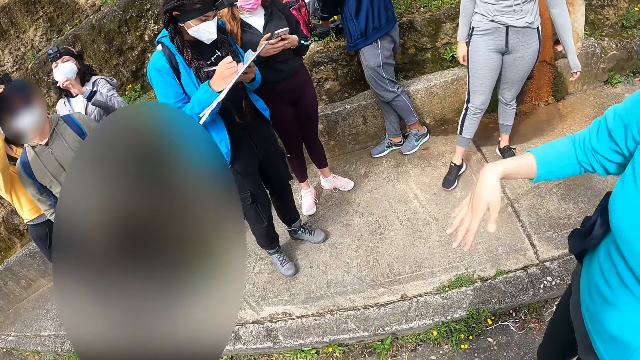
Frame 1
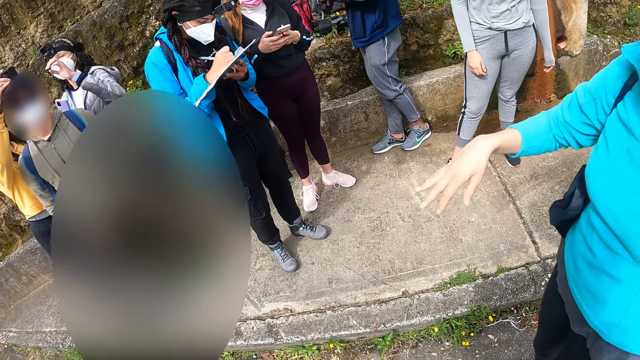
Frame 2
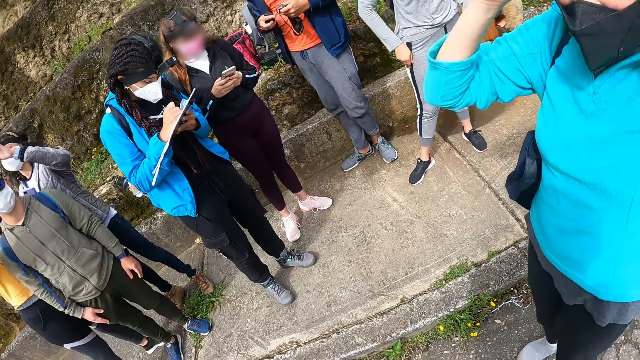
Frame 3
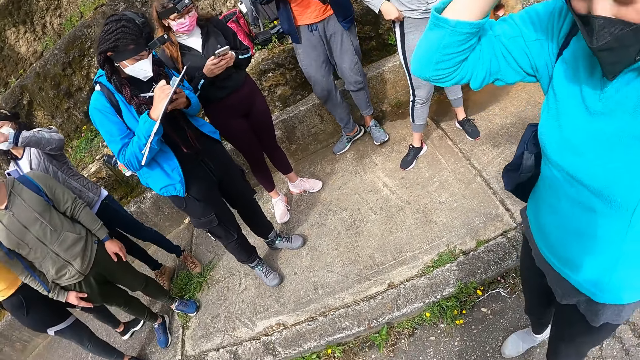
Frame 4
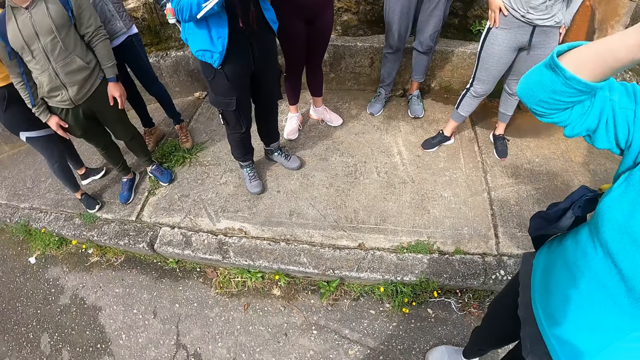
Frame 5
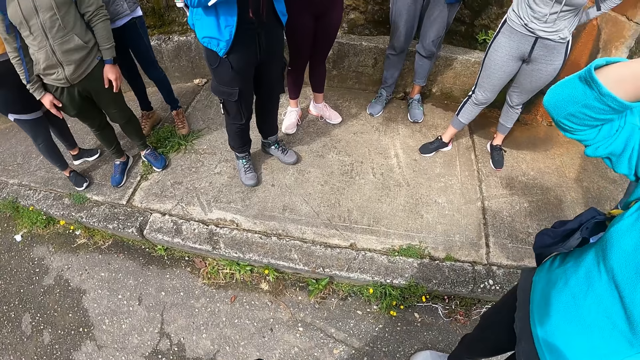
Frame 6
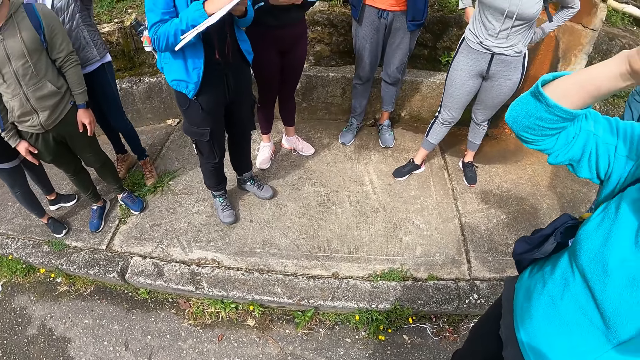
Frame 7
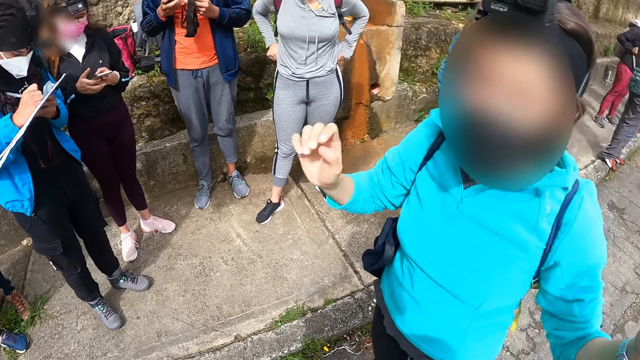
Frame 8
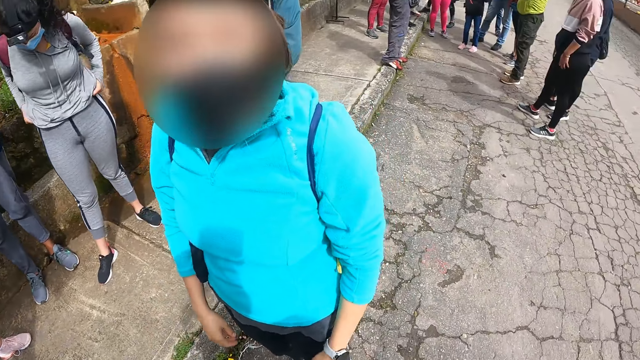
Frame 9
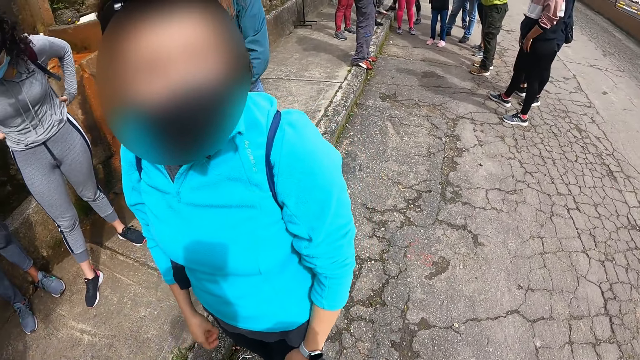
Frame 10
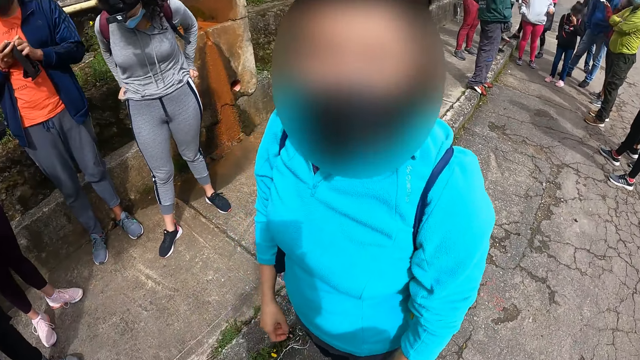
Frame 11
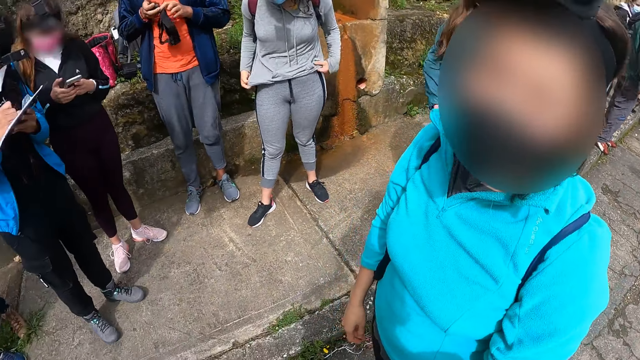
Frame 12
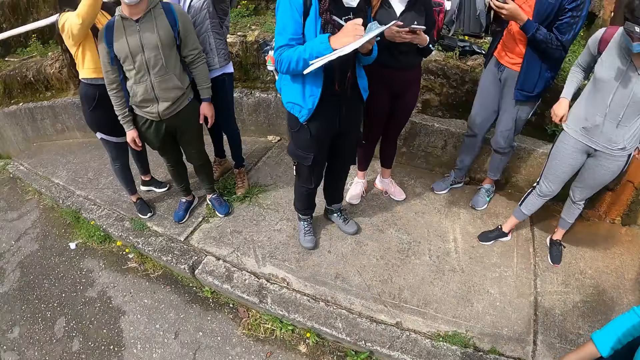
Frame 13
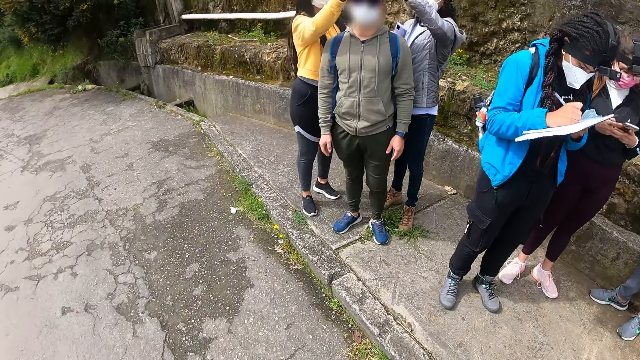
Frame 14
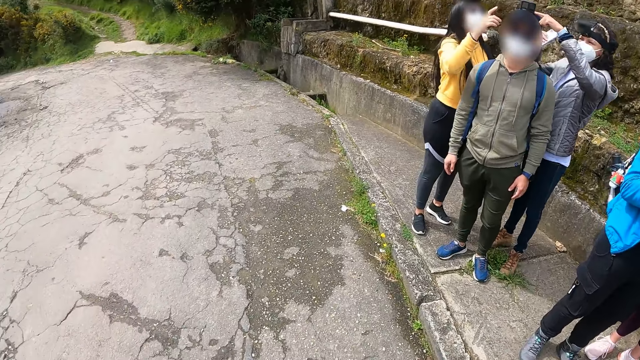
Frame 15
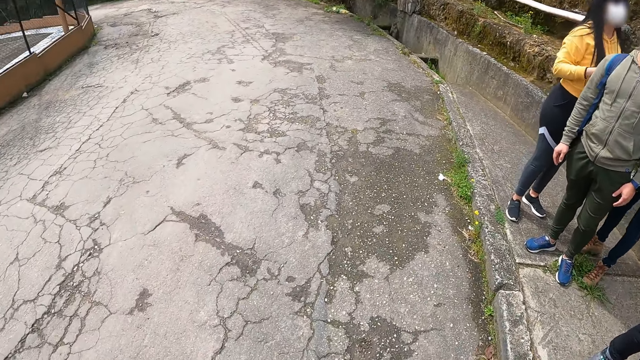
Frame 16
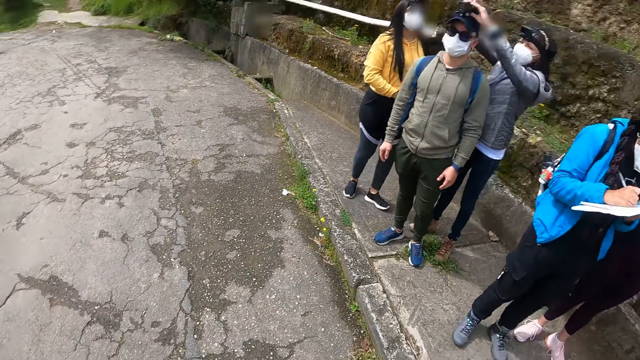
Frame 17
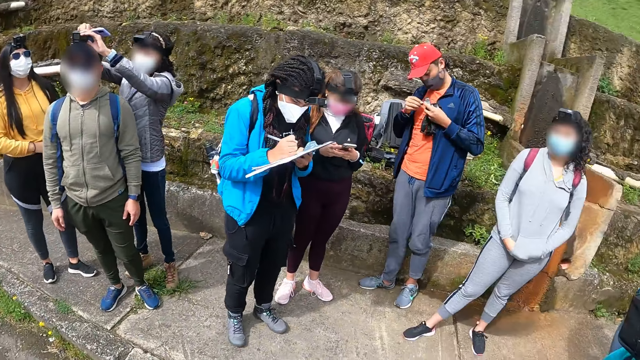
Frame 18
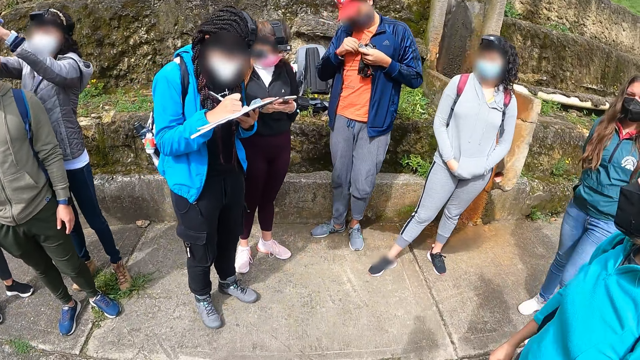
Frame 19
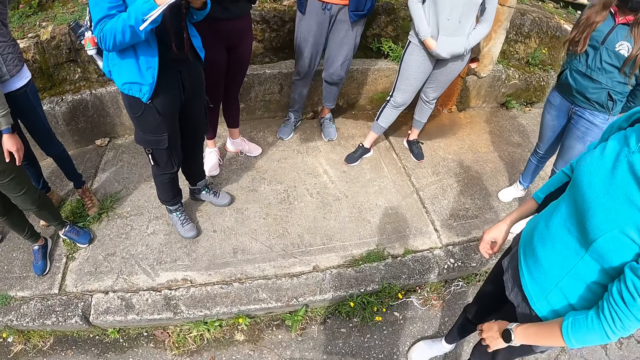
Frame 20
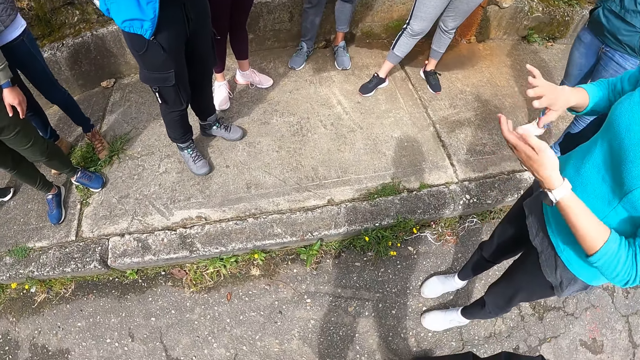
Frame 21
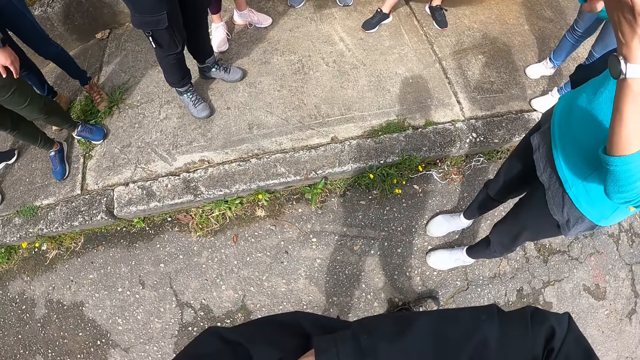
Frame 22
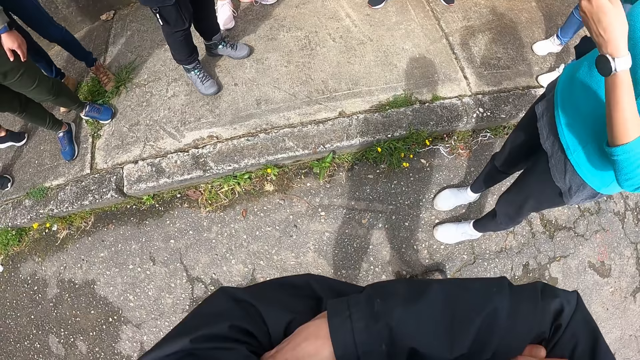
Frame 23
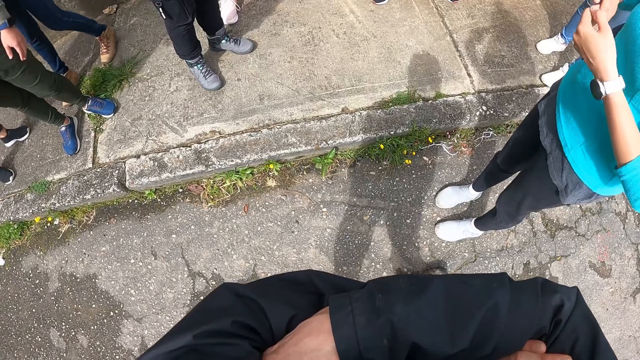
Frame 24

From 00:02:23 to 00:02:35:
A woman writes on the paper on the board in her left hand with the pen in her right hand. Another woman adjusts her camera on her head with both hands. A man holds the camera in his left hand. The man adjusts the camera in his left hand with both hands. A third woman operates the camera on the head of another man with both hands.

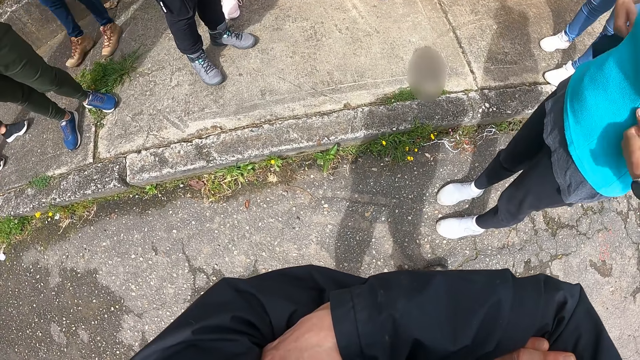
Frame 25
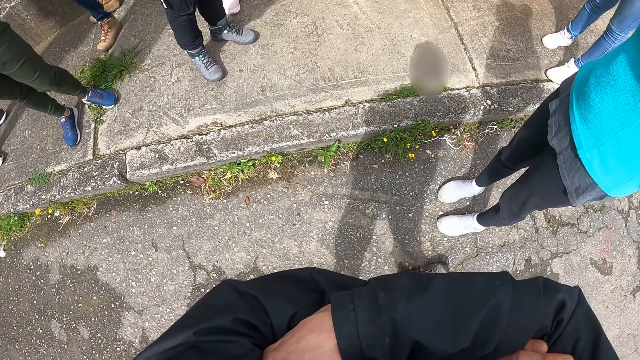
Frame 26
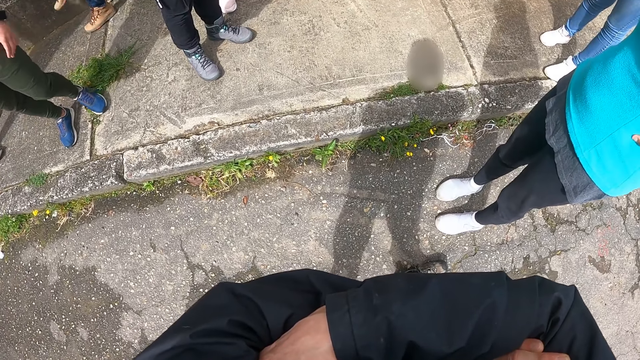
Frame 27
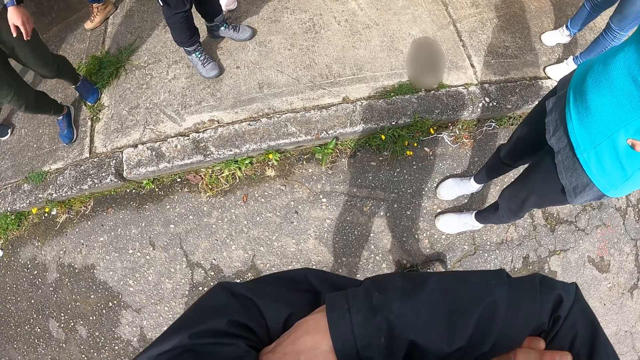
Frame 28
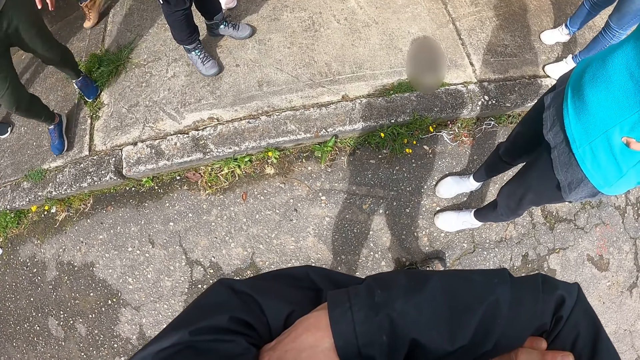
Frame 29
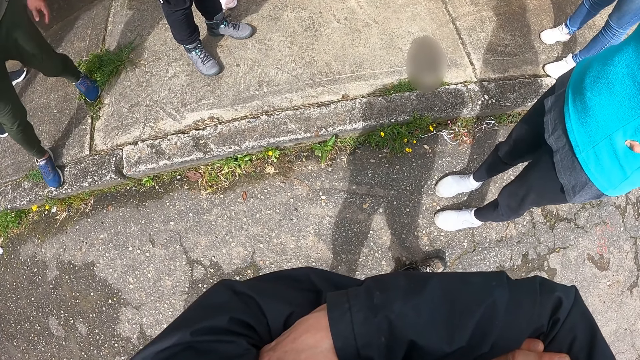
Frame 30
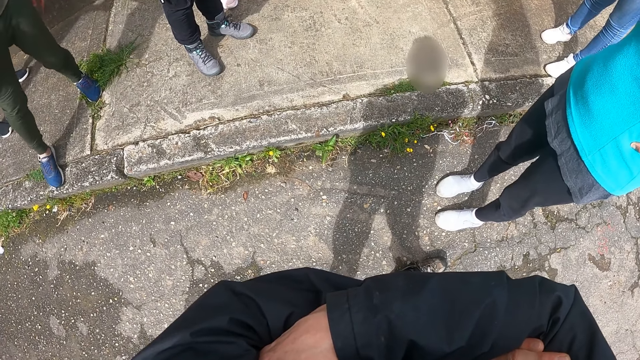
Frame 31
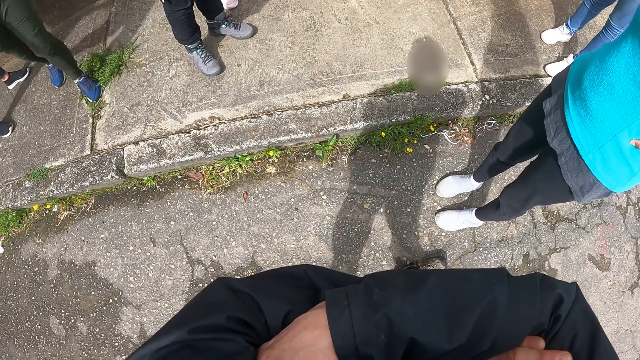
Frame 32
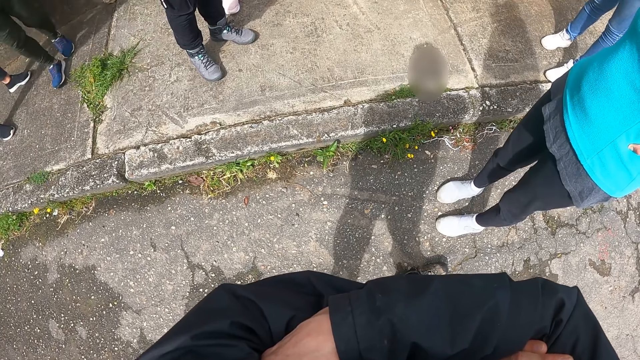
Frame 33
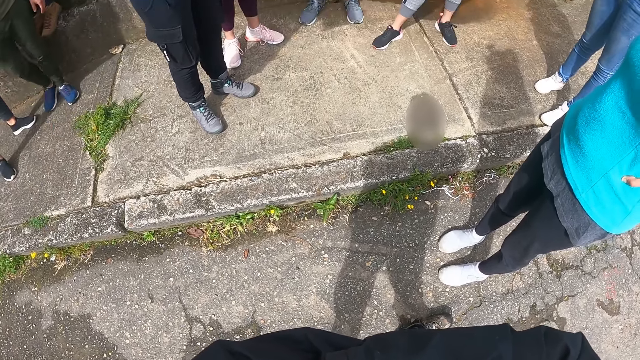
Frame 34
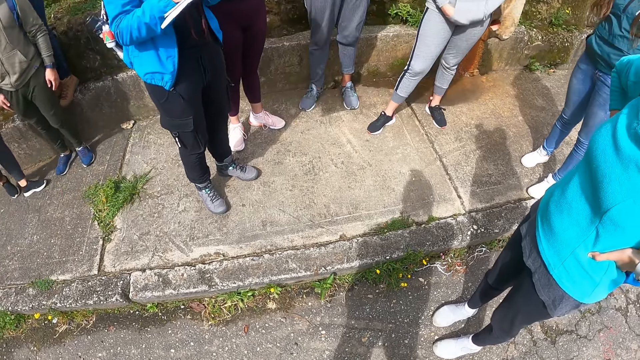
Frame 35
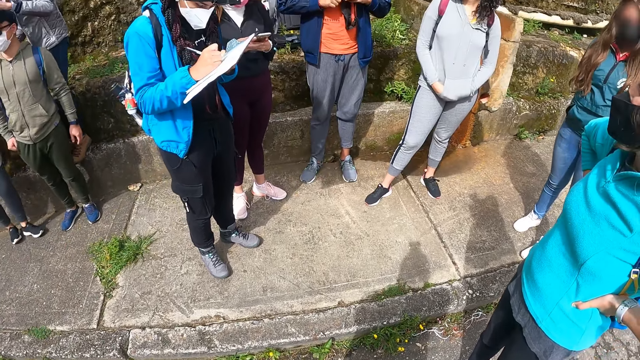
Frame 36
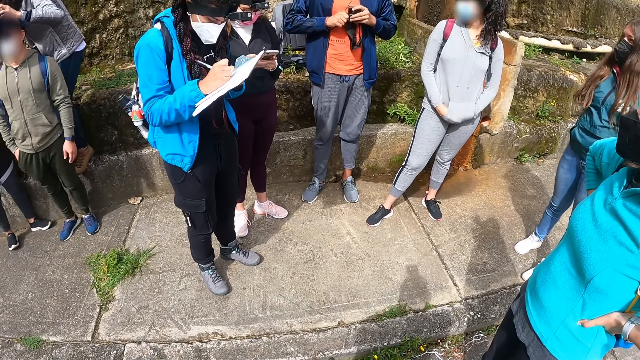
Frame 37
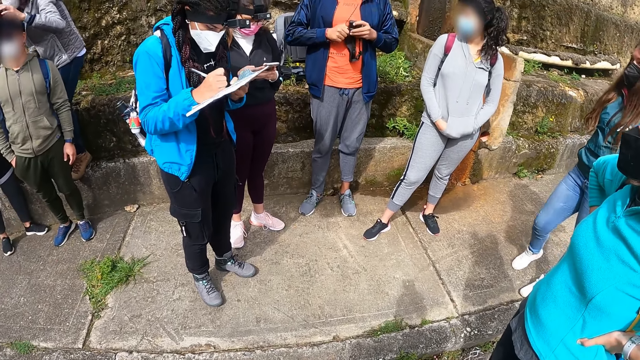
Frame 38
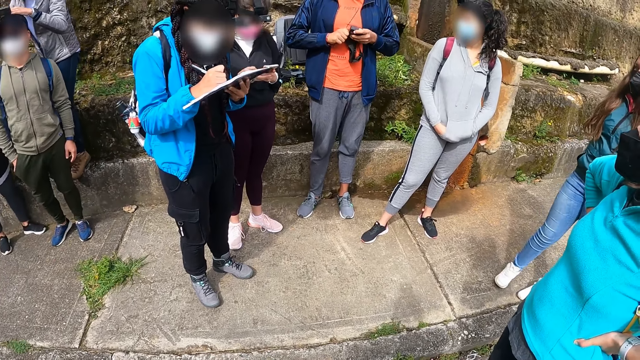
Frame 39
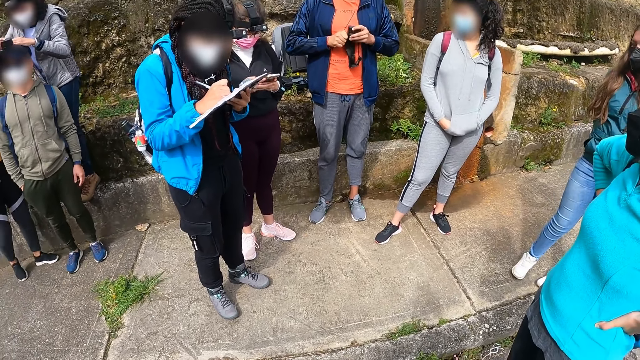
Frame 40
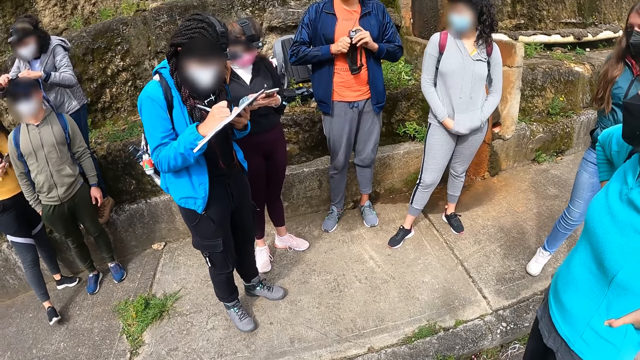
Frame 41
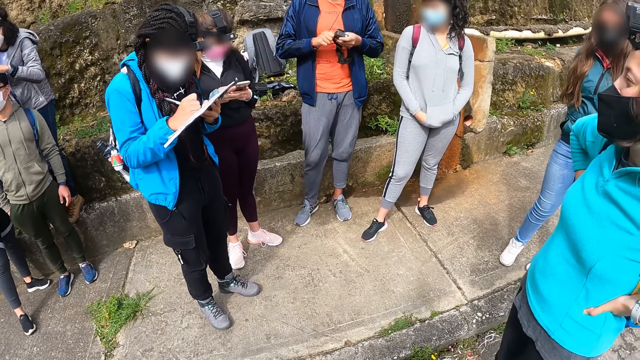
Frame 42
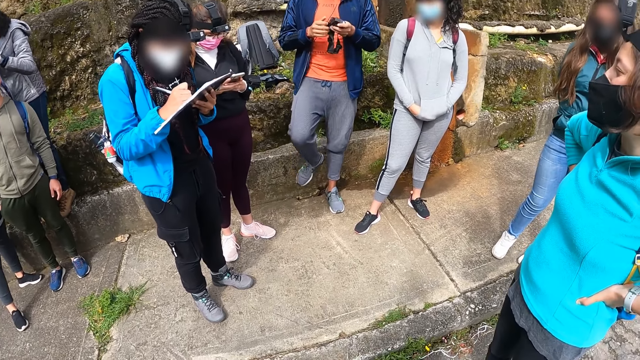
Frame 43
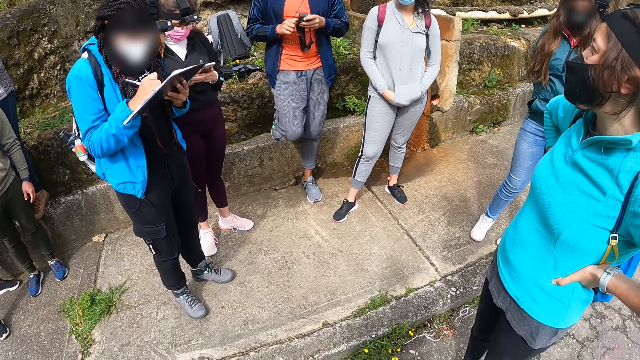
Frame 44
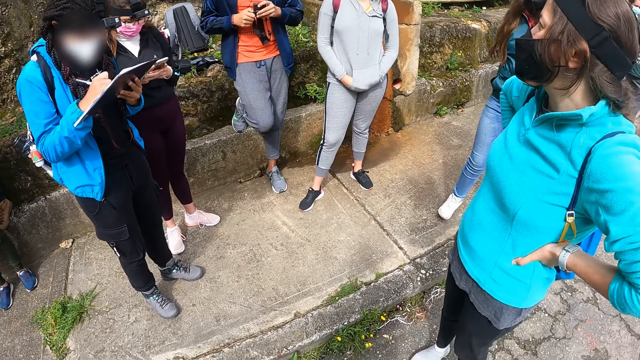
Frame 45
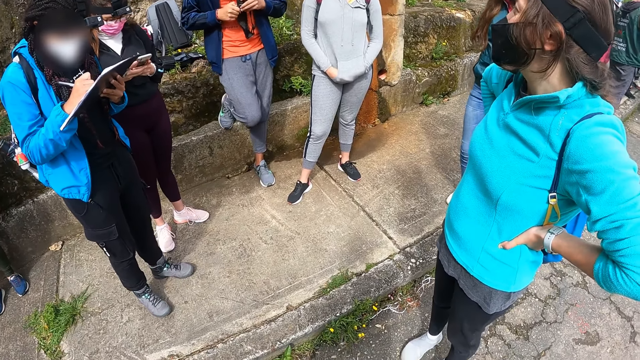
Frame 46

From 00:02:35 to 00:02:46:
A woman writes on the clipboard with a pen. A man puts his right hand in his right trouser pocket.
